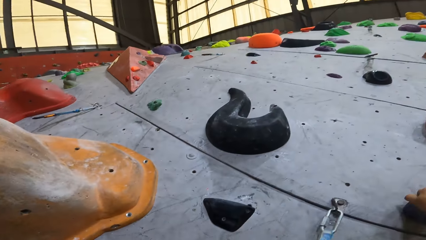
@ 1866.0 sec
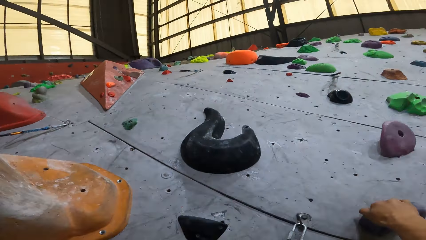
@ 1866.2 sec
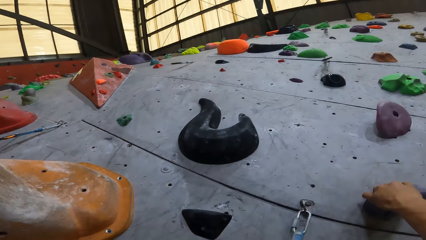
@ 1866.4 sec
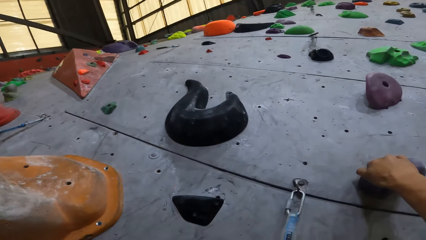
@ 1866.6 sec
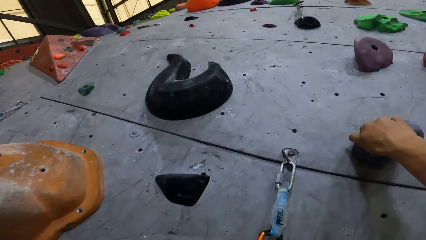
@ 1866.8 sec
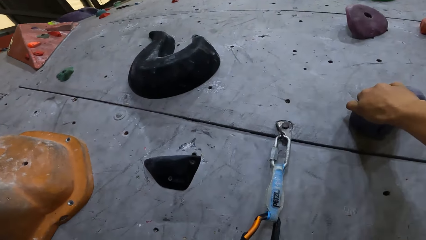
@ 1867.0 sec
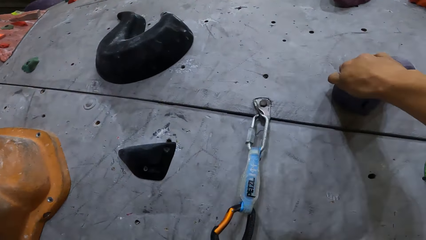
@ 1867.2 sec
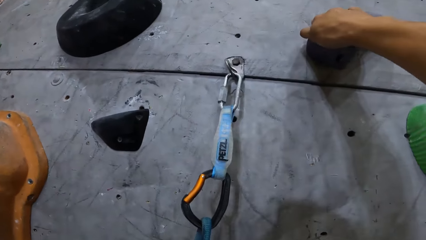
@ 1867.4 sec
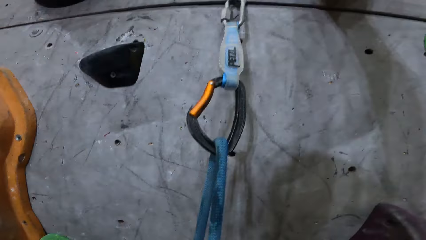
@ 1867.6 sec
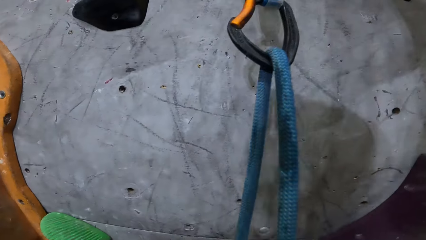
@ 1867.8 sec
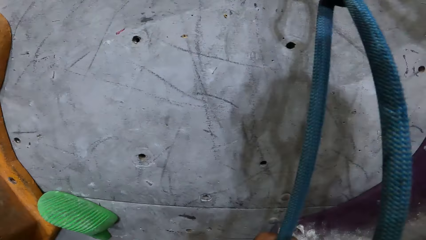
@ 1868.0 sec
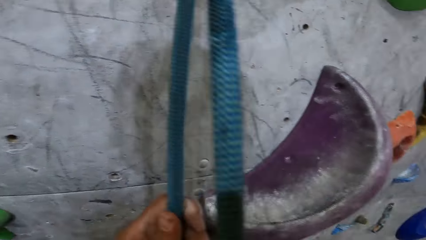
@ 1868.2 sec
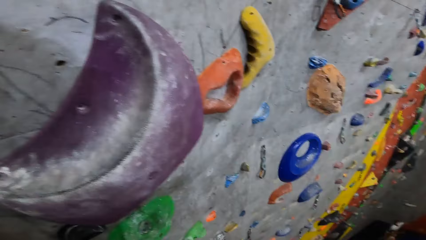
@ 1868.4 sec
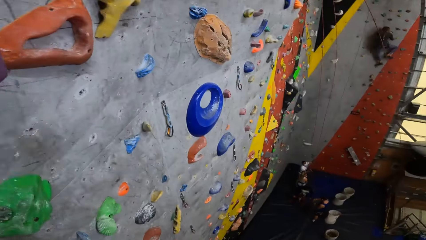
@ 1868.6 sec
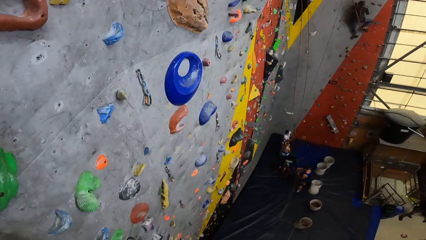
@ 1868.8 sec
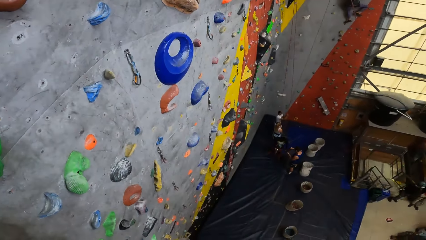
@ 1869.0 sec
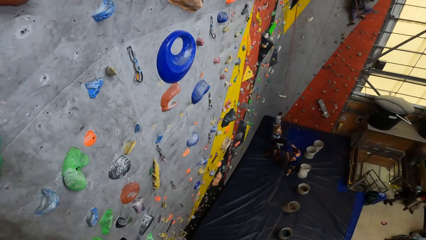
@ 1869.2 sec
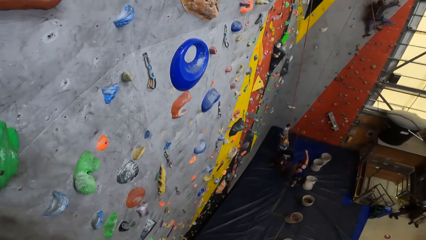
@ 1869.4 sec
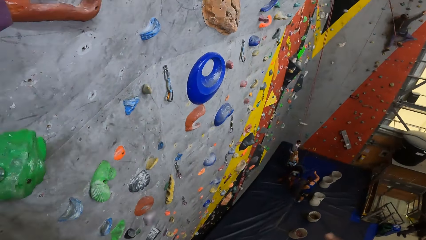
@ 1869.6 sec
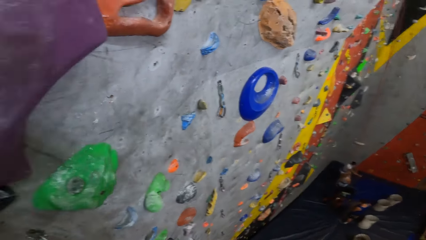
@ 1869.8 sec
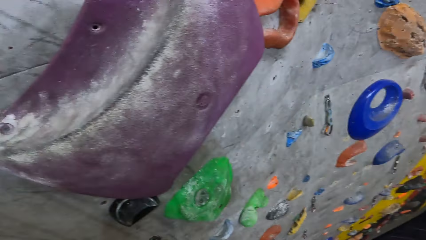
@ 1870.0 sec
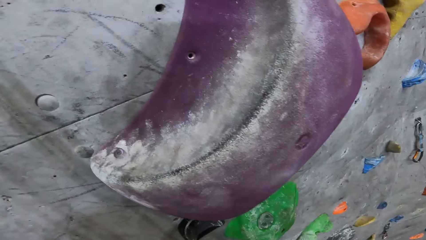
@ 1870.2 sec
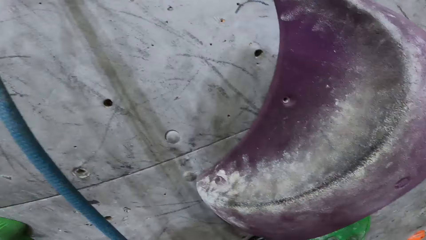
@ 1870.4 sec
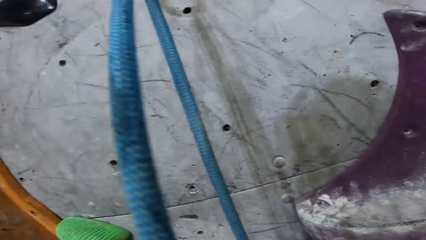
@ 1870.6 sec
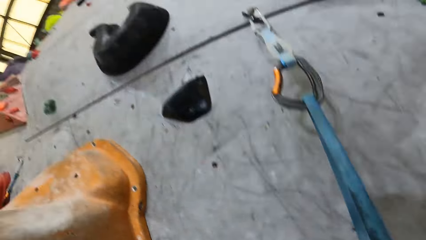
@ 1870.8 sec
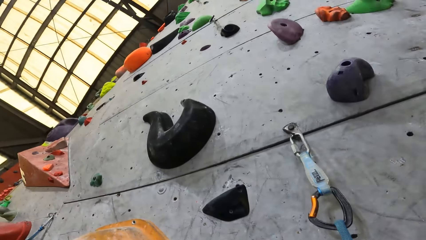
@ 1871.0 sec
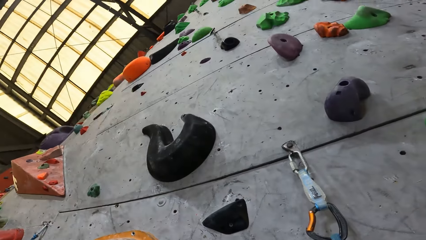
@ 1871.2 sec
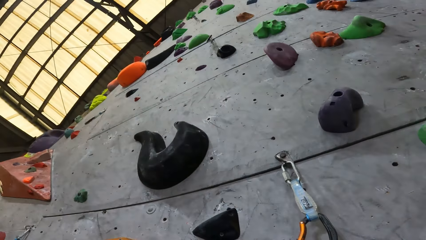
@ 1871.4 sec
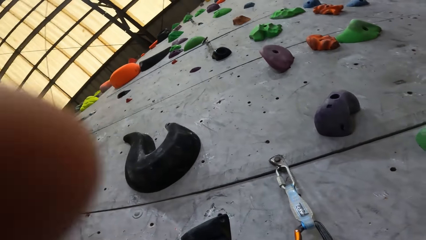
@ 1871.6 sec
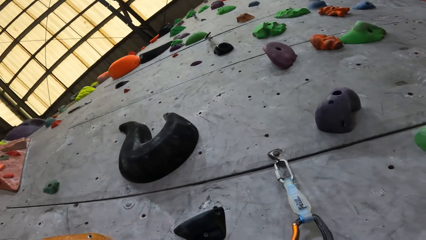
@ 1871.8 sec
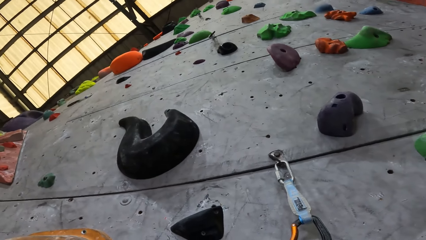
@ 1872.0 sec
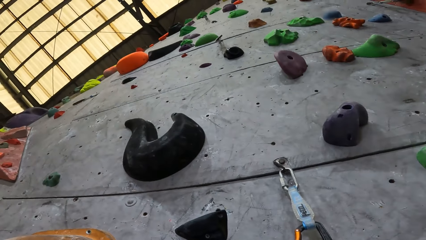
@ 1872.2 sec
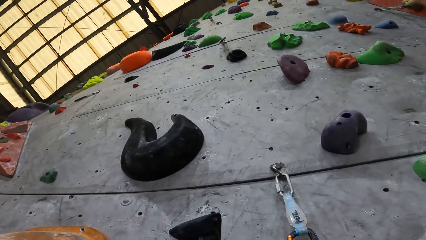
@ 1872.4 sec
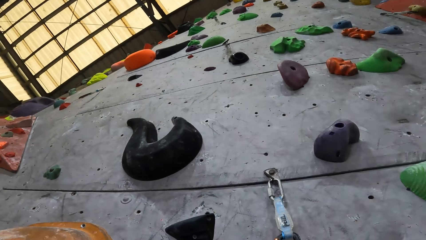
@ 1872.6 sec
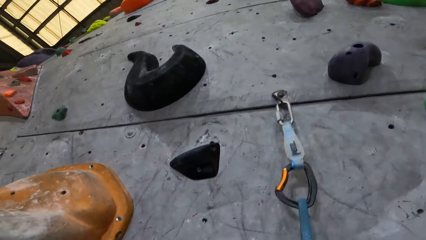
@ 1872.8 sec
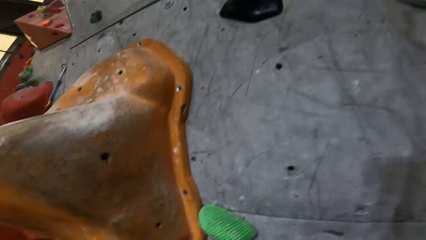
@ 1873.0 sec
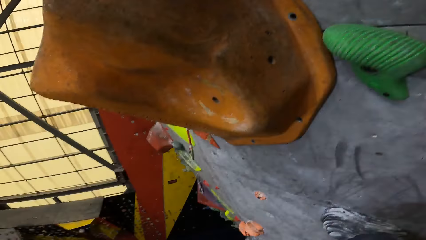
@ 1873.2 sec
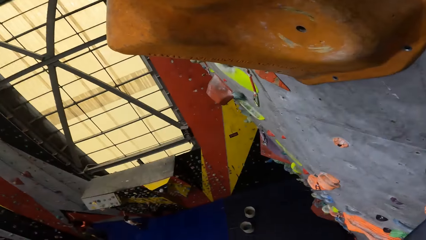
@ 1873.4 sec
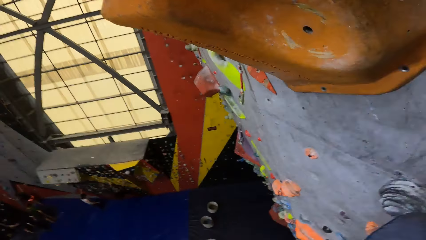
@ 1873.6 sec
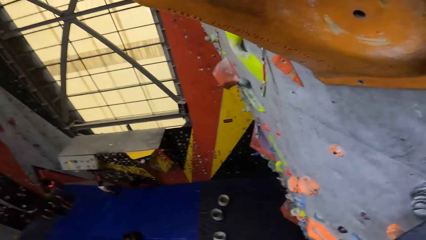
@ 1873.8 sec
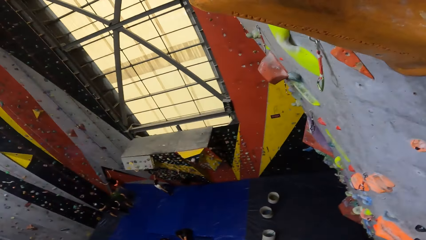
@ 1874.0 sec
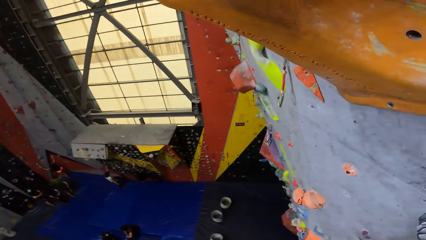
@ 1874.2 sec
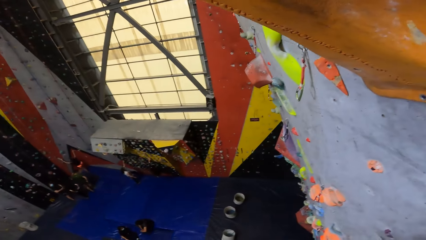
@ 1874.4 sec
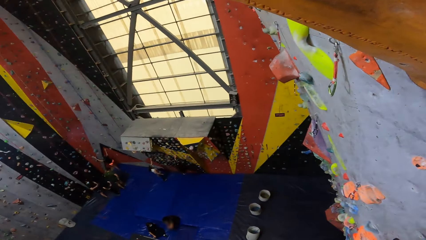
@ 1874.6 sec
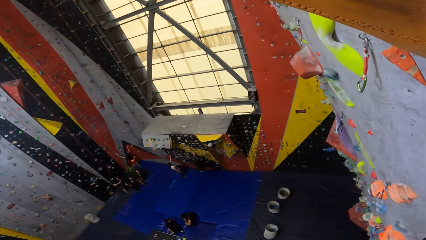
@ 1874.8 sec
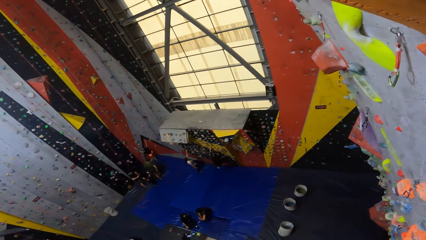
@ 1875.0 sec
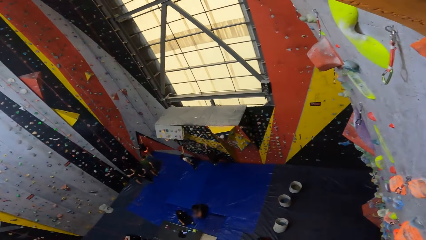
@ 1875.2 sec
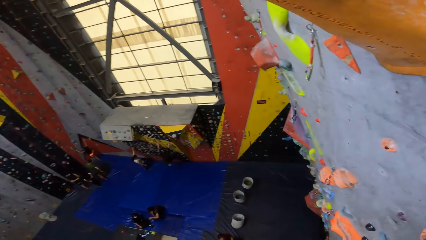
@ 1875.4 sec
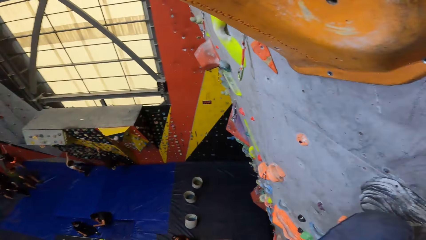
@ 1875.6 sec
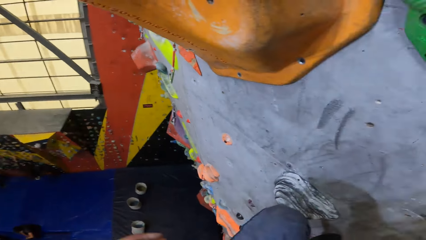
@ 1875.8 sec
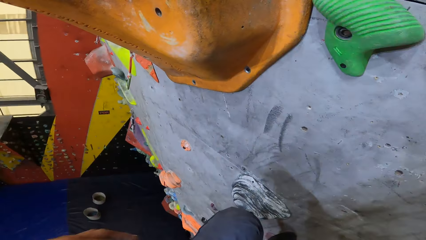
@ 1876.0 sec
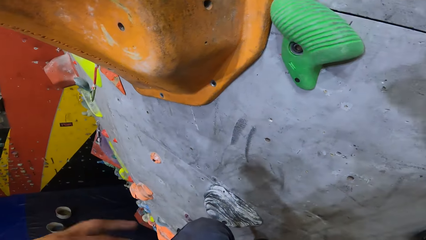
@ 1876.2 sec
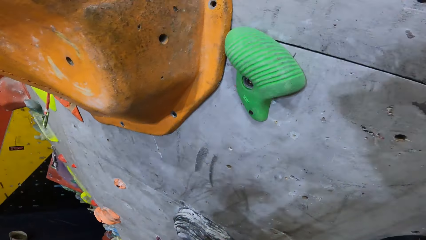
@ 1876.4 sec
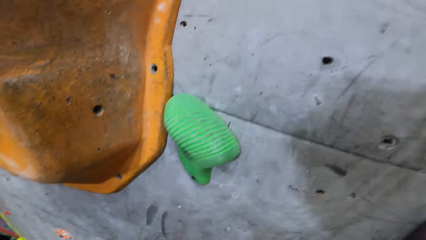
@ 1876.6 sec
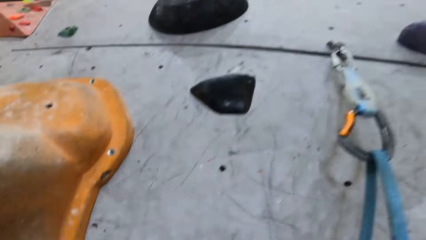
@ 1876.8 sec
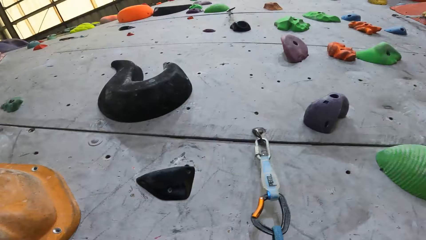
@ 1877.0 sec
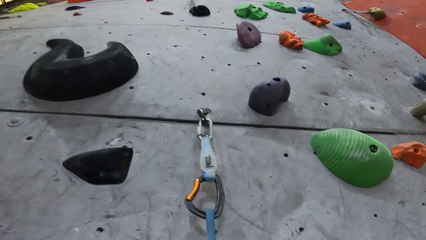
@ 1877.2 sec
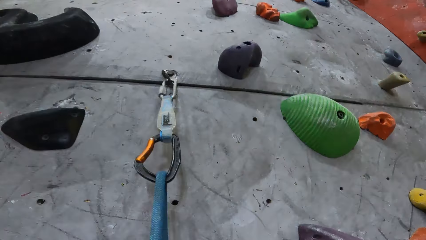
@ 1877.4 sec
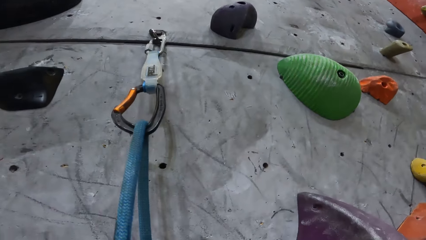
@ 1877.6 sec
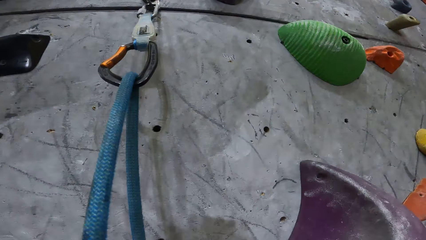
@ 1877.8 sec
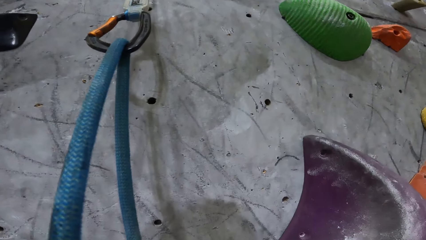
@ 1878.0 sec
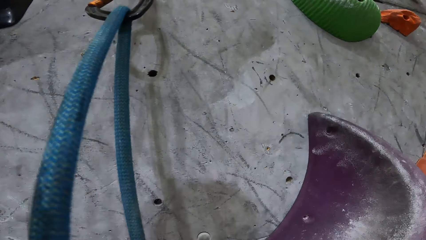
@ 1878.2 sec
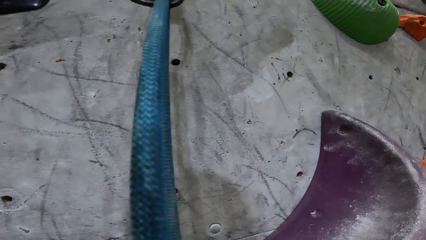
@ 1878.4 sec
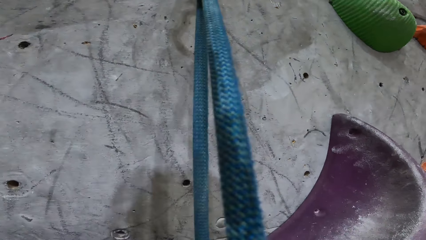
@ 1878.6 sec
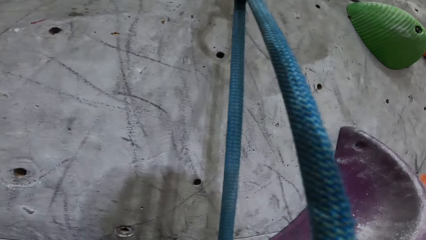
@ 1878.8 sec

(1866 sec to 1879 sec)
The camera wearer moves his hand. He looks around the game climbing room.

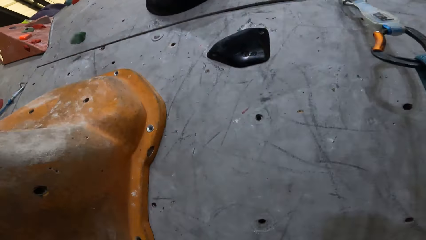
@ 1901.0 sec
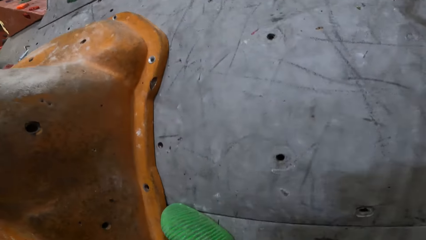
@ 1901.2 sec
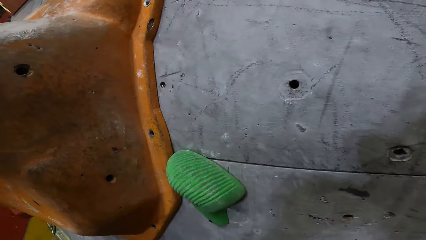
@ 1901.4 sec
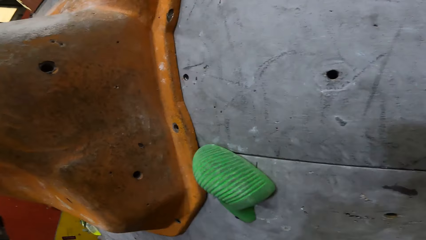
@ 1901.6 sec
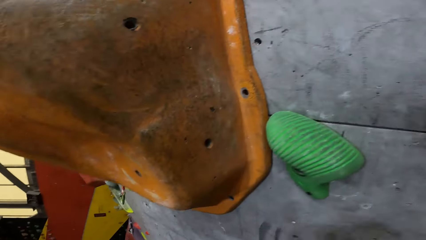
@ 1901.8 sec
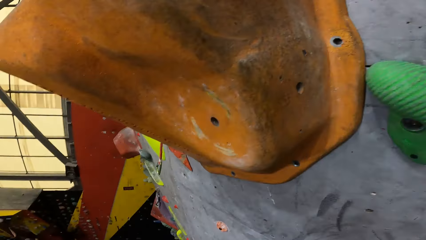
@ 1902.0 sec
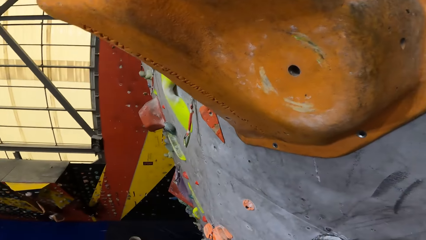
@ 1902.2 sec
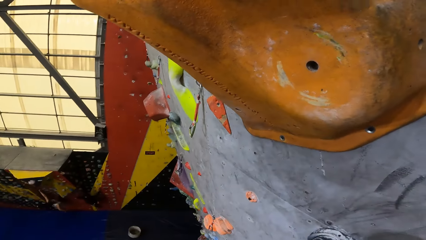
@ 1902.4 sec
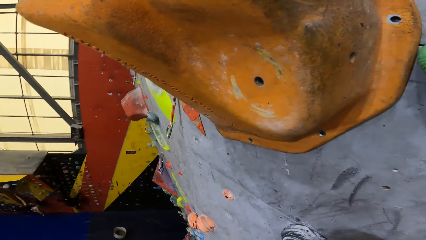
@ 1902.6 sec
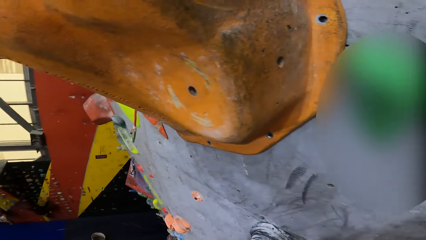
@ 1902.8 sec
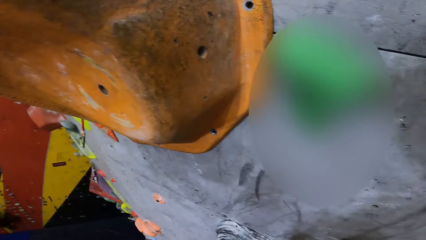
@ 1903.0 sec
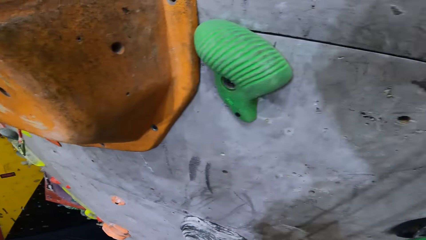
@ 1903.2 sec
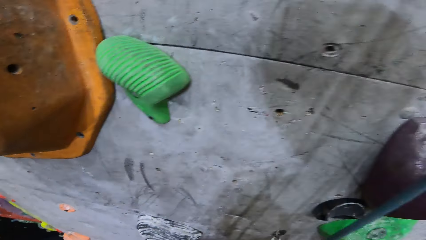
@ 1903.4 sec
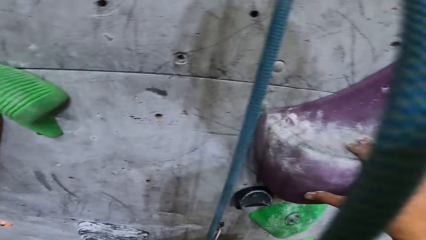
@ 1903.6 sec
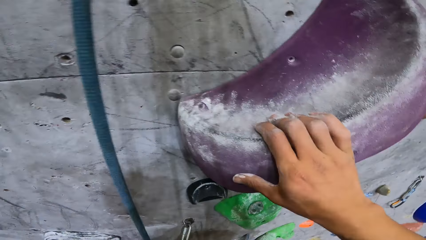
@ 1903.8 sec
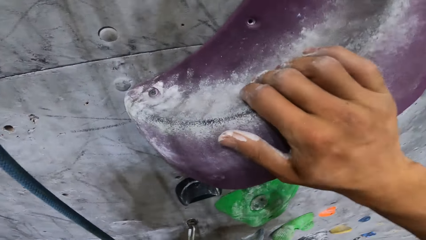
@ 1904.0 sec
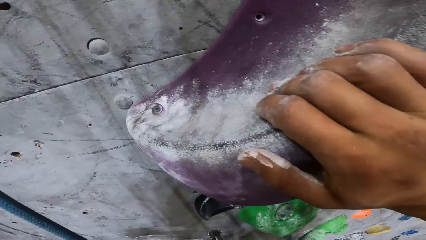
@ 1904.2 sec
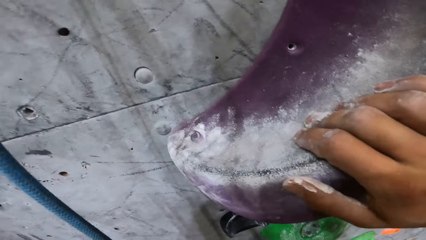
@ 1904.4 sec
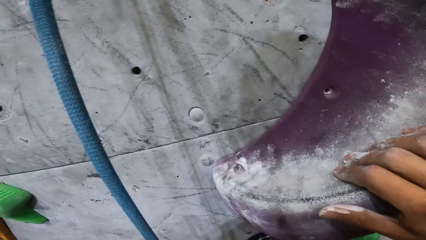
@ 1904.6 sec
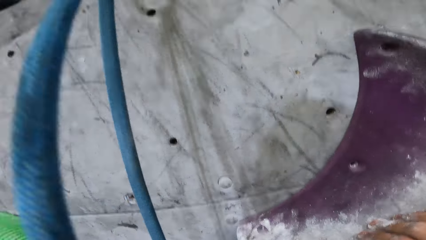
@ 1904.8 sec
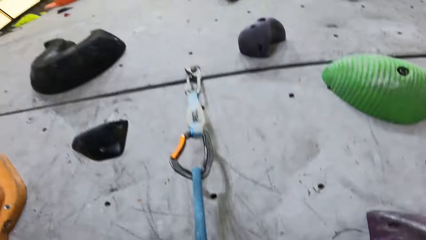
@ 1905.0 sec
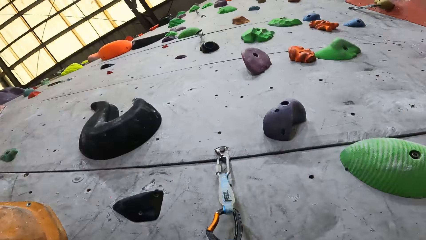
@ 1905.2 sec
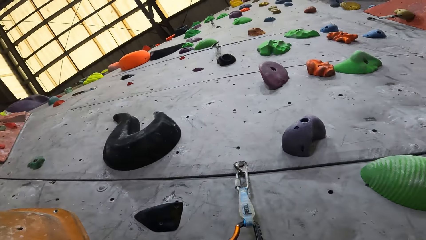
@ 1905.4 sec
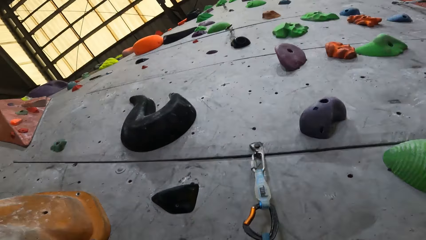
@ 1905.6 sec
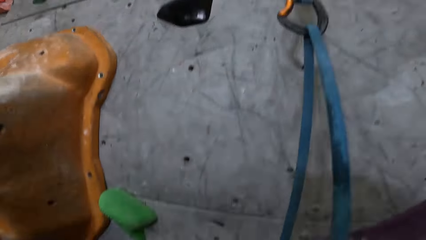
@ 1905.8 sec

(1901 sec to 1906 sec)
The camera wearer holds the crimp hold with his hand.
